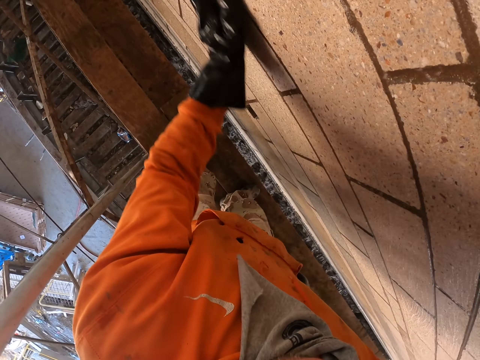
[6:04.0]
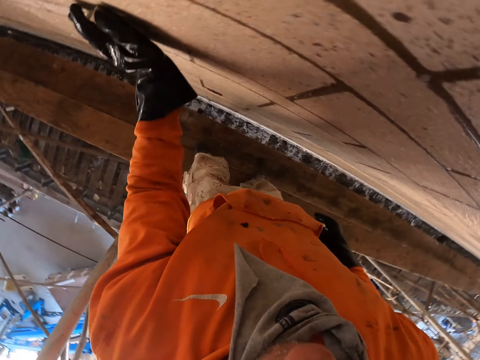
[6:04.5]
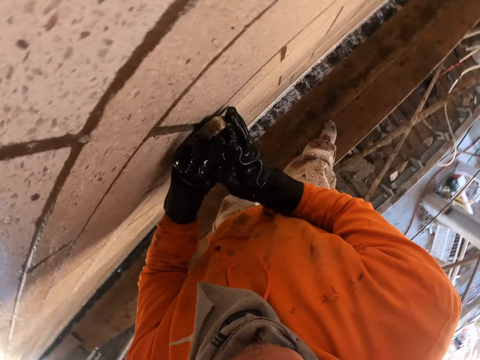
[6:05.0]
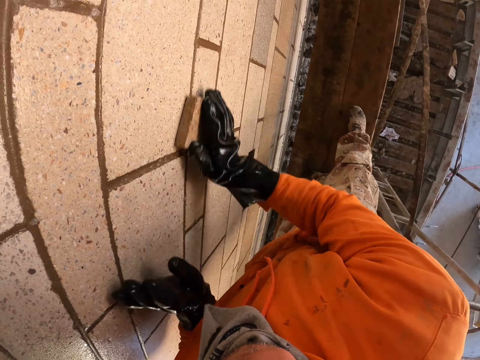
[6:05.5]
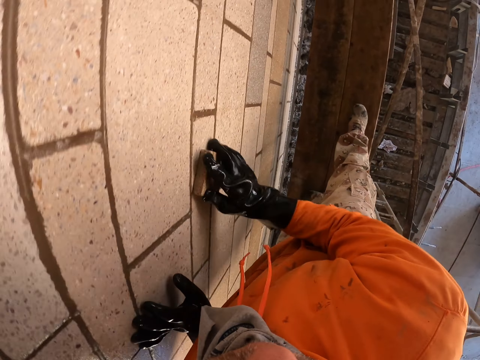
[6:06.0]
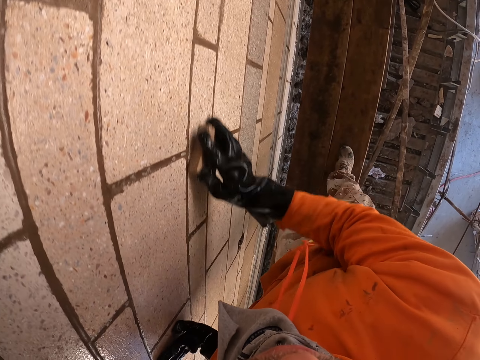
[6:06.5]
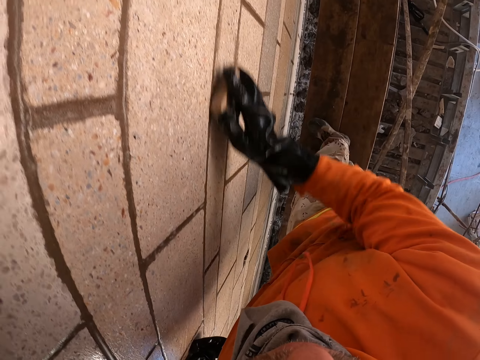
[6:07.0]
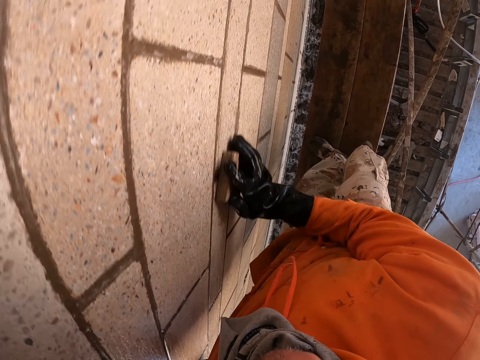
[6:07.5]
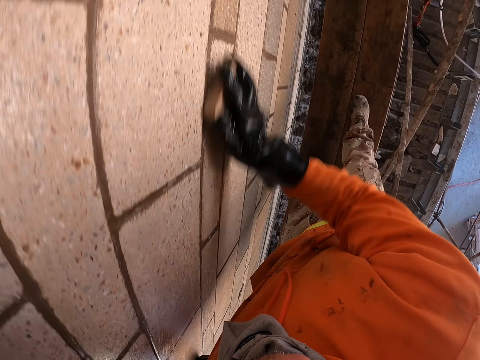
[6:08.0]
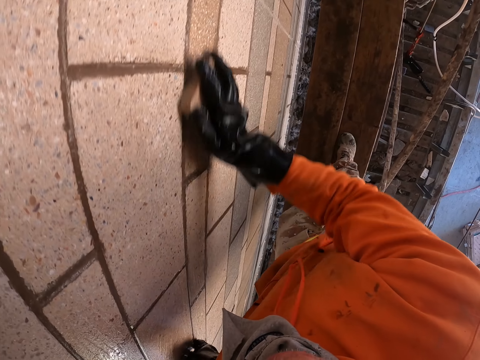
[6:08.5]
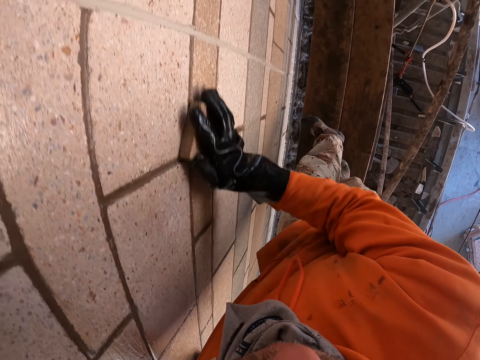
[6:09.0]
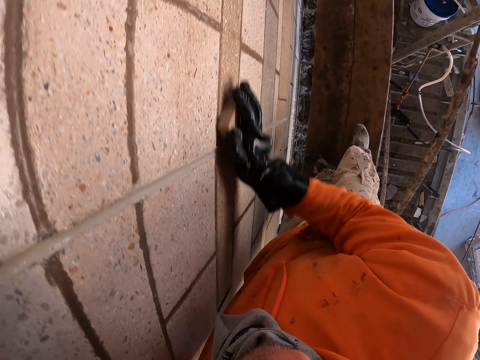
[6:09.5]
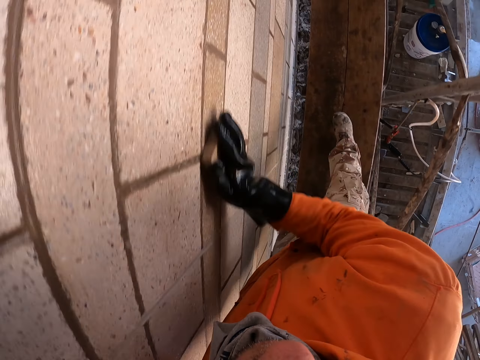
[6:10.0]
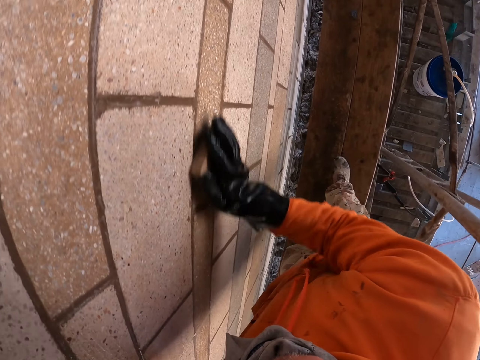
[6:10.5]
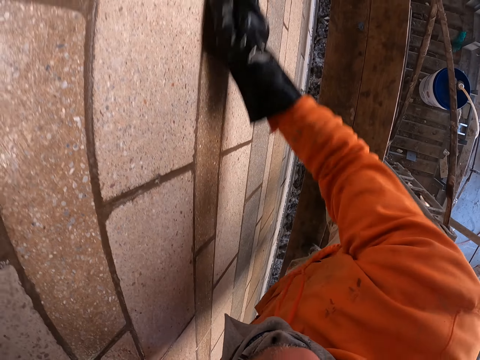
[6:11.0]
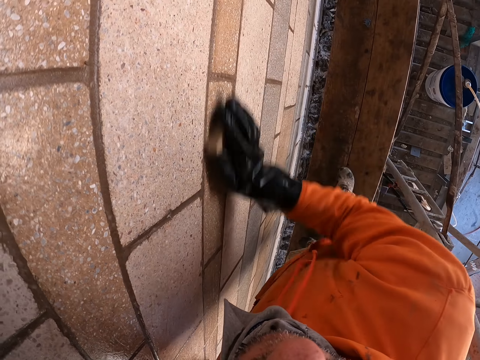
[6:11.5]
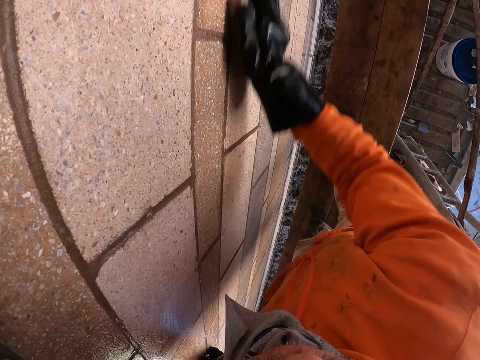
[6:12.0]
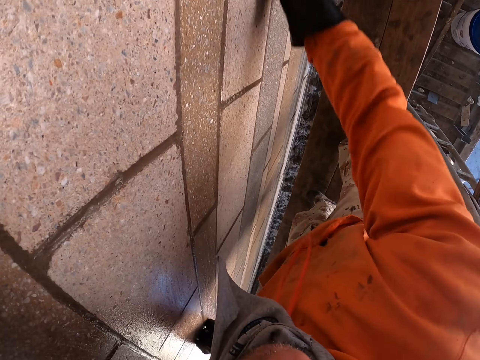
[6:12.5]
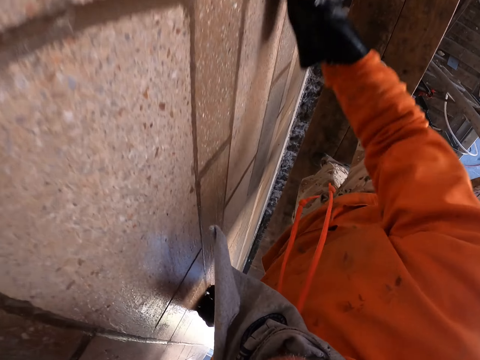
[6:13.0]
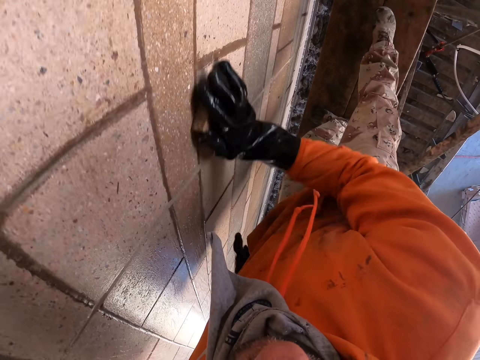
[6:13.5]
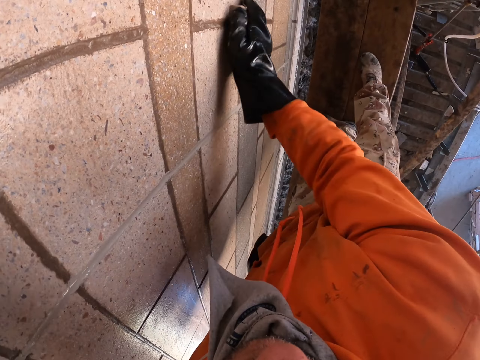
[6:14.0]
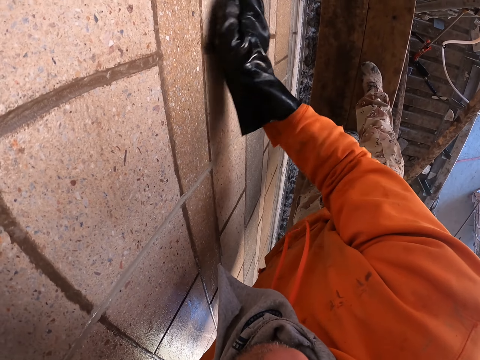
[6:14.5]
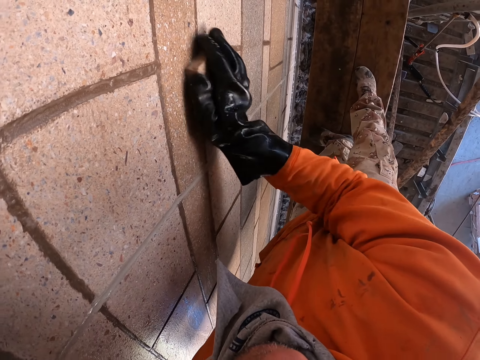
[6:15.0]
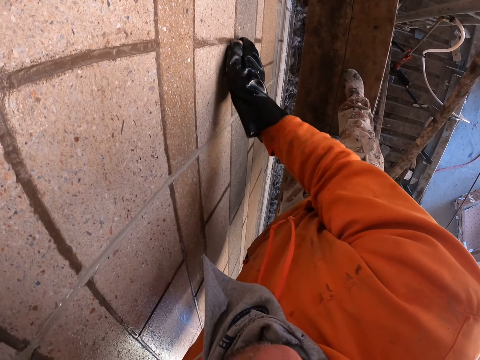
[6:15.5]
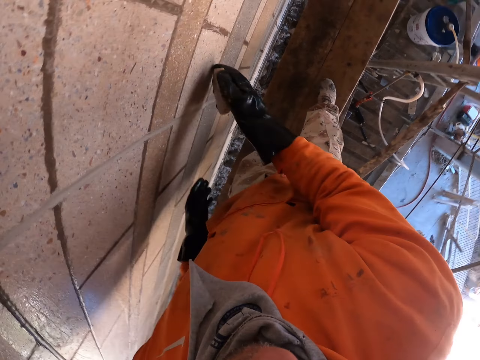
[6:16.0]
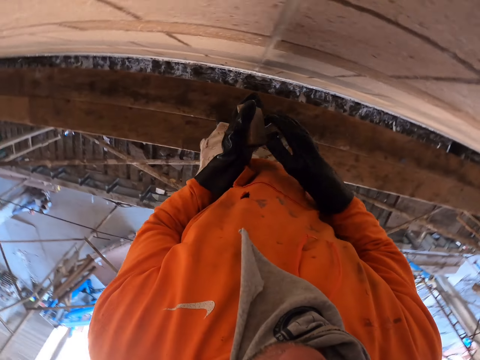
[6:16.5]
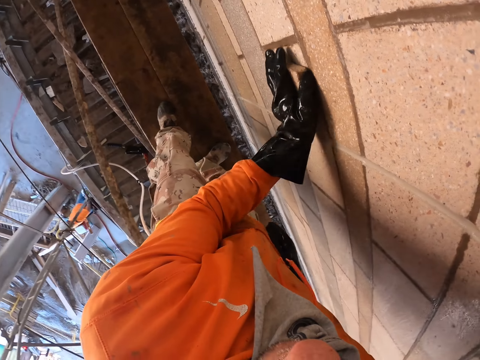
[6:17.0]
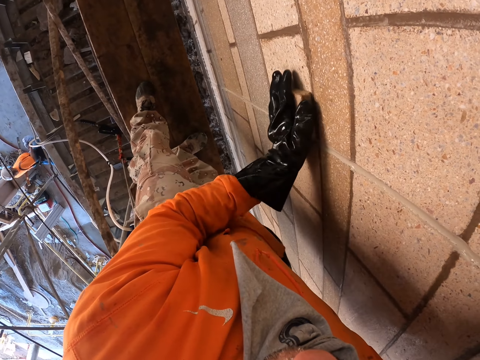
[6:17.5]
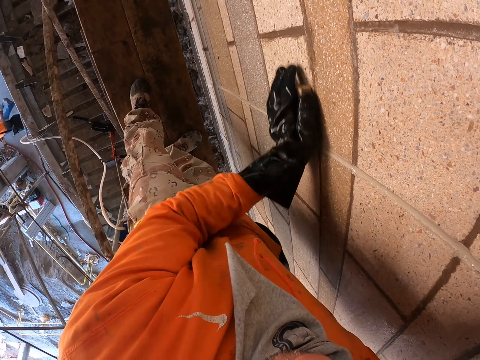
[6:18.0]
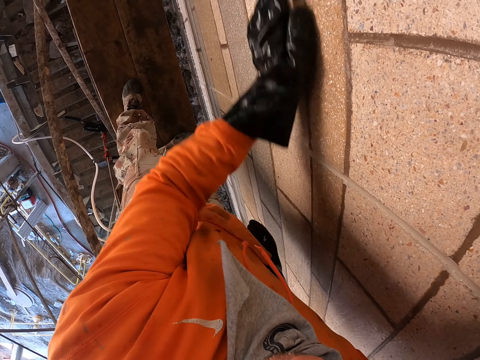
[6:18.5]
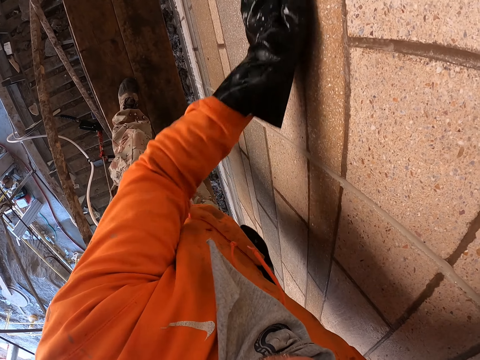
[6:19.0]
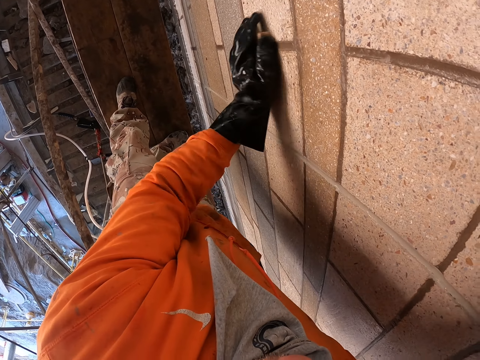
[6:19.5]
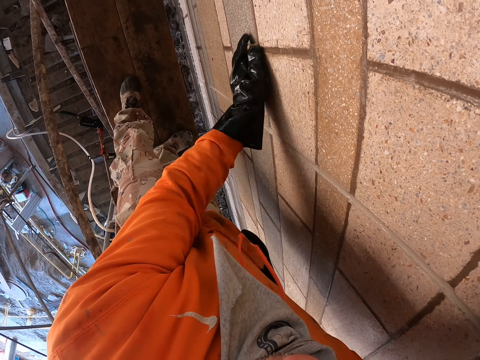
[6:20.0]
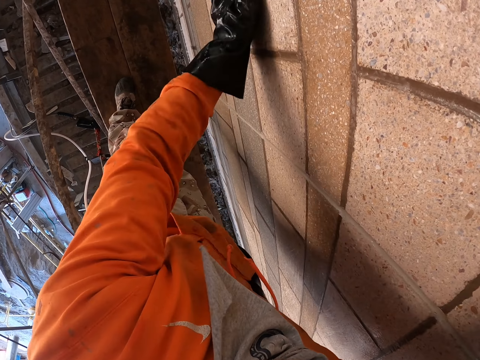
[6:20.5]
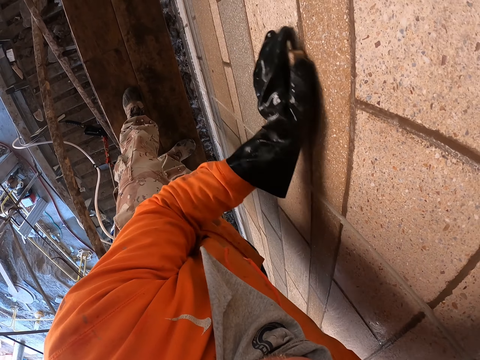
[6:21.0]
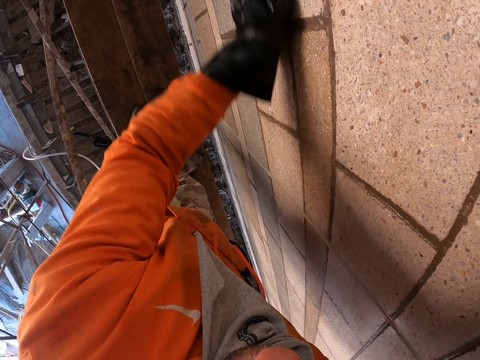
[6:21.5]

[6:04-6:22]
The camera wearer scrubs the wall with a scrubbing sponge using the right hand. They scrub using the left hand.

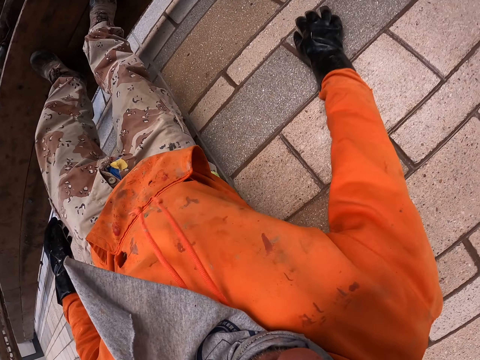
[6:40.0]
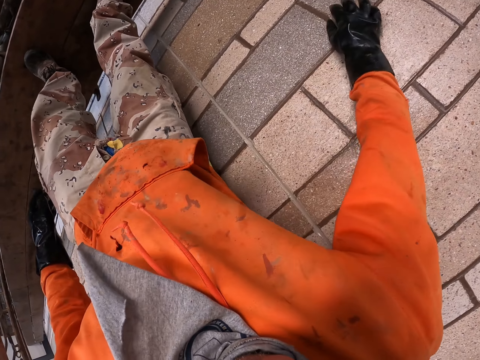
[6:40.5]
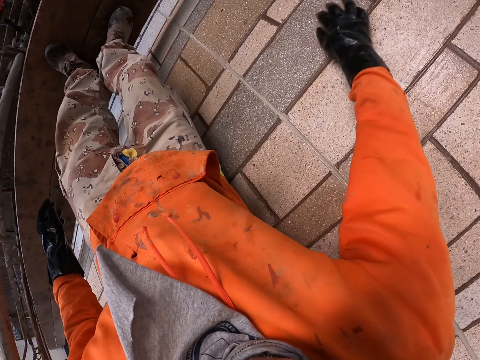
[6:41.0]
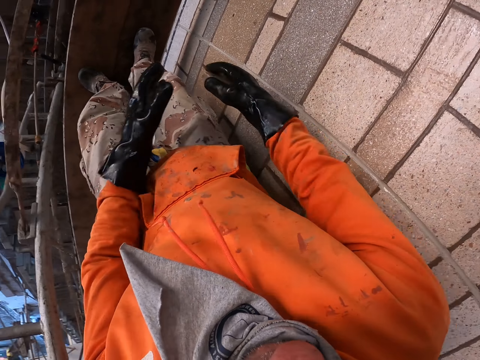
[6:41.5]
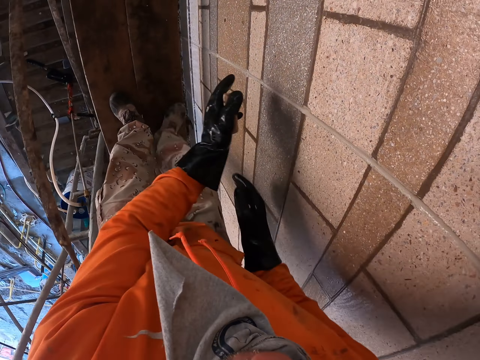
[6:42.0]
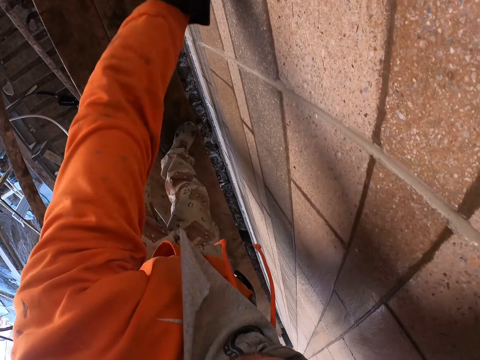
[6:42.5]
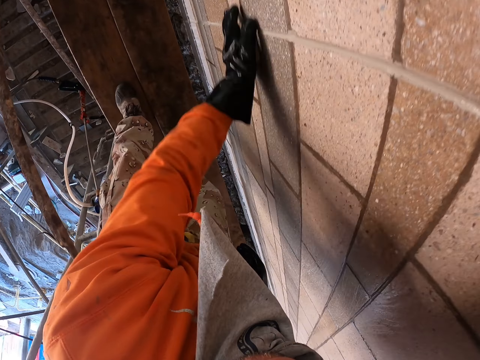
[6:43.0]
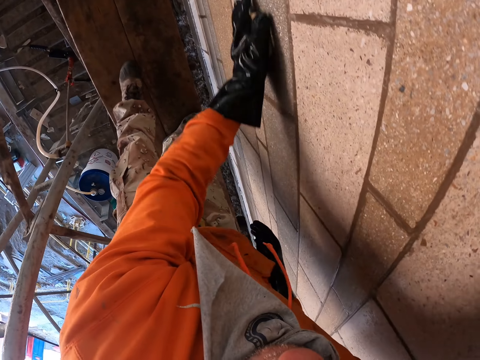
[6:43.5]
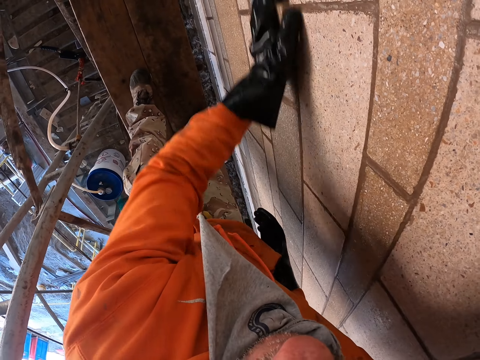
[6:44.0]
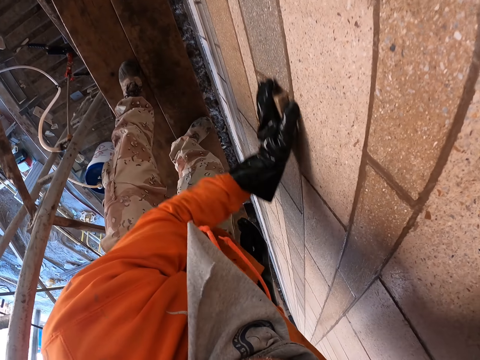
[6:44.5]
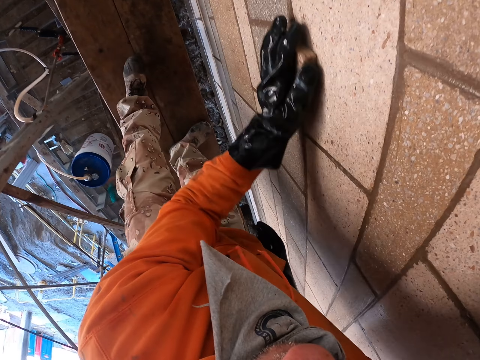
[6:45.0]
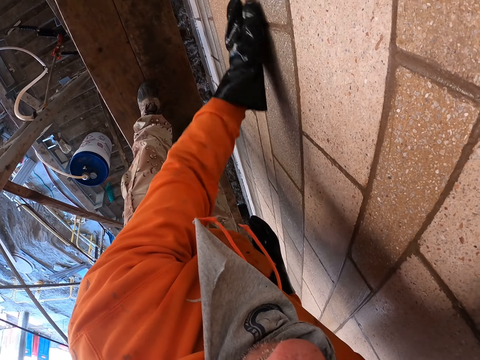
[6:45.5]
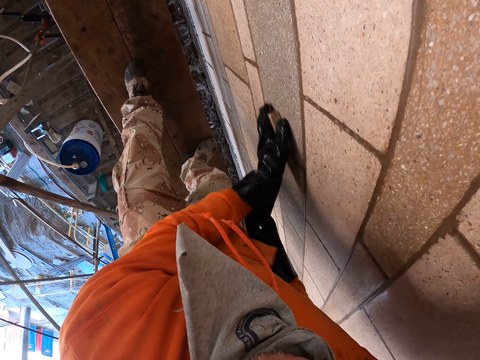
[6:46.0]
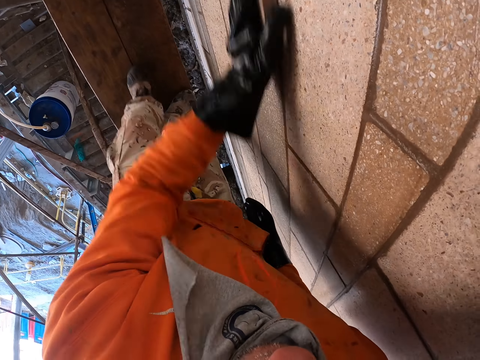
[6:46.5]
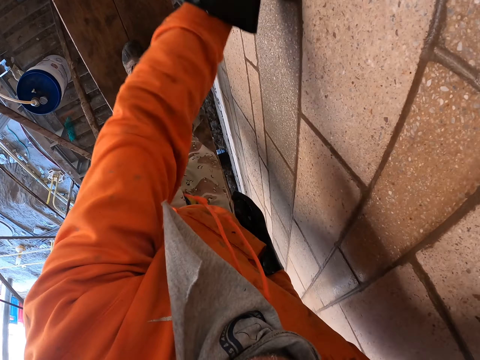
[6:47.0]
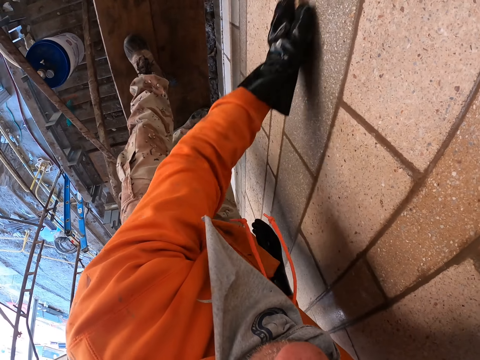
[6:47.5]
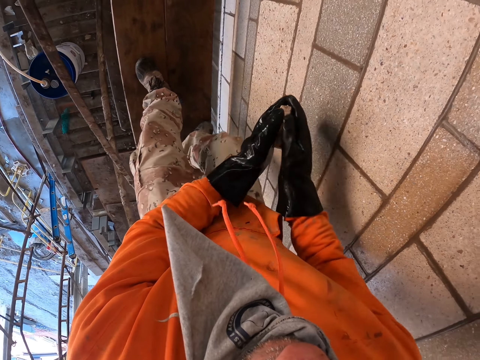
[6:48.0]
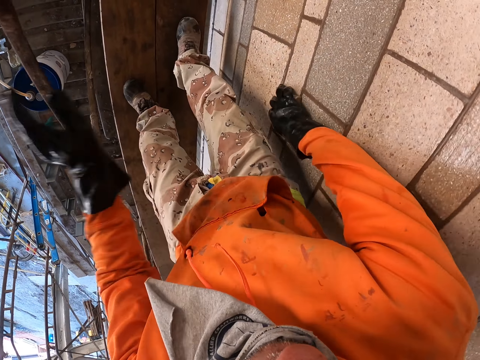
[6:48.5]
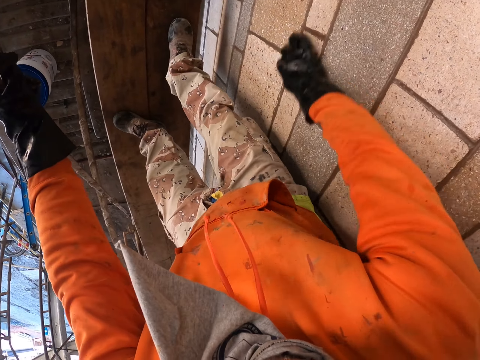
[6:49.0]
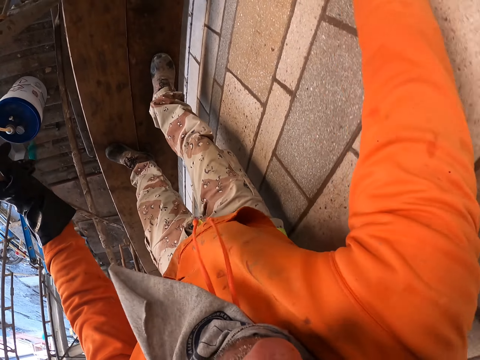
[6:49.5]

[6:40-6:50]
The camera wearer scrubs the wall with his left hand. He scrubs the wall with his right hand.
